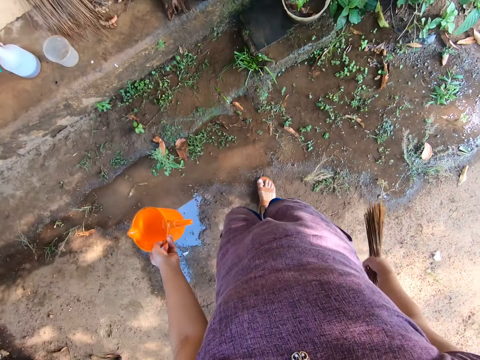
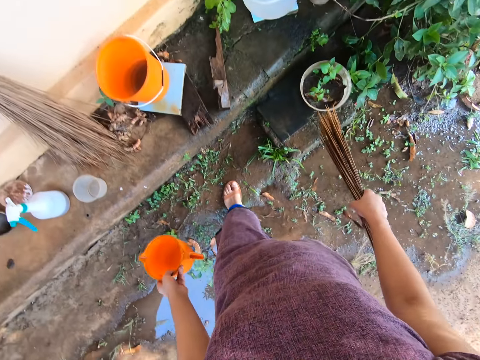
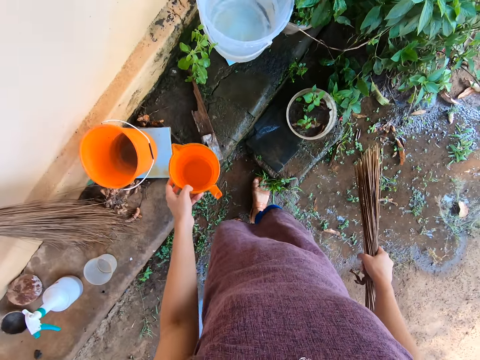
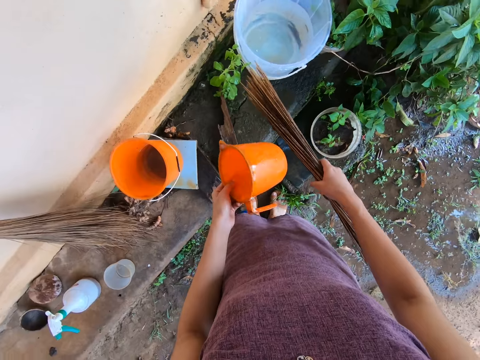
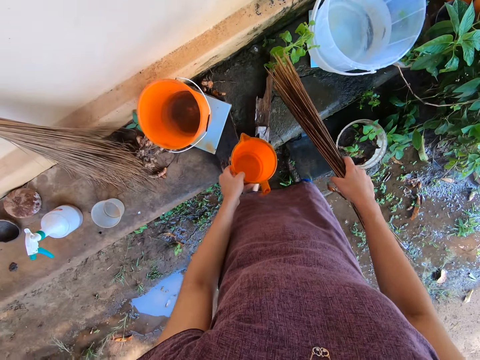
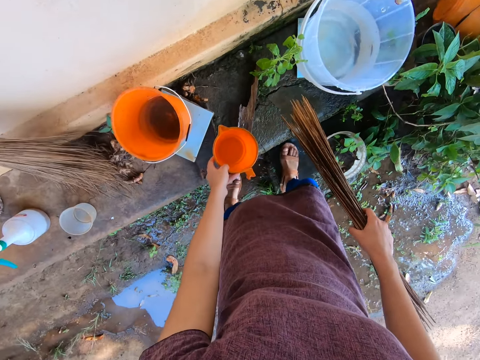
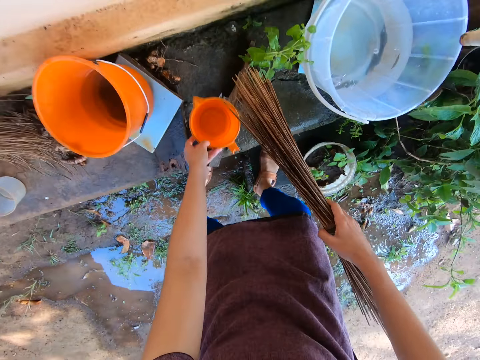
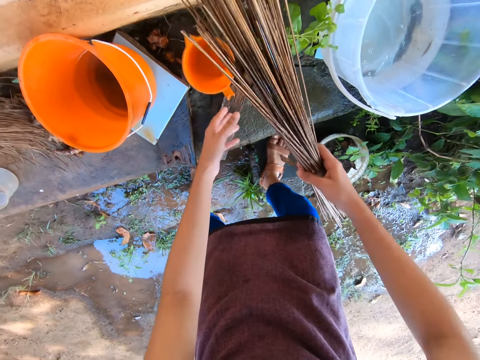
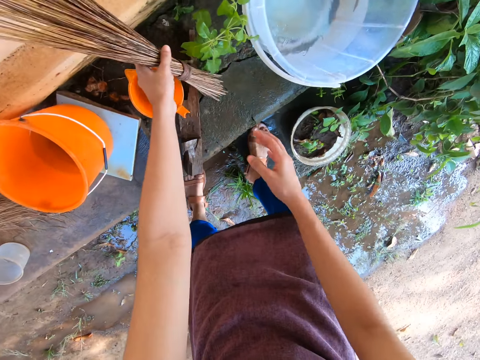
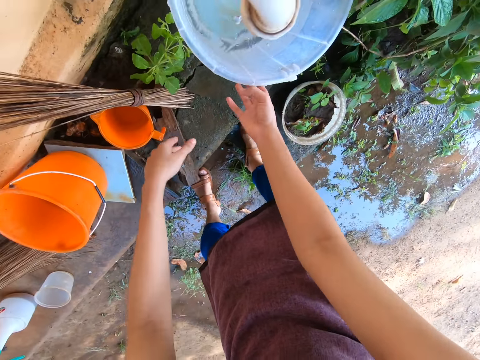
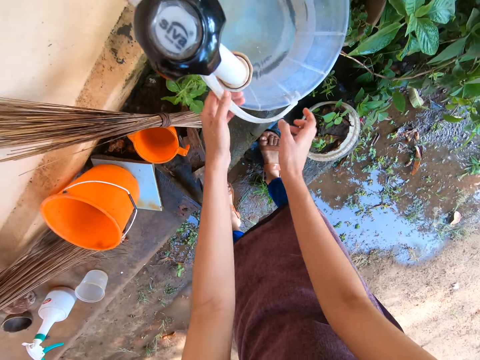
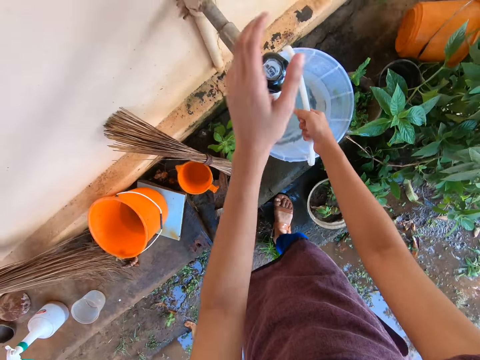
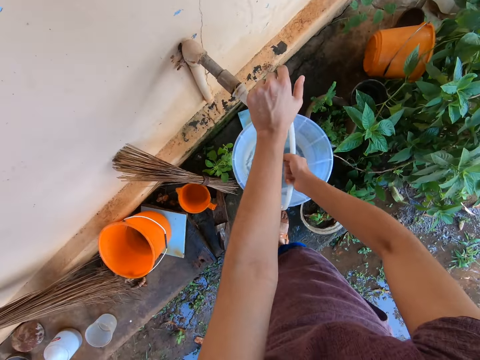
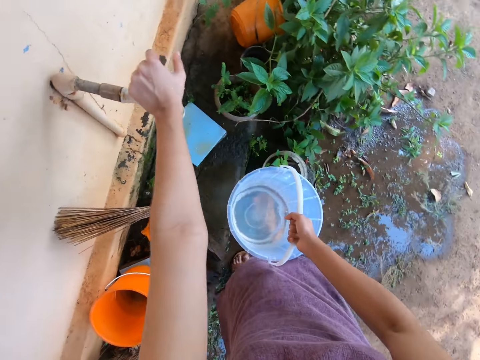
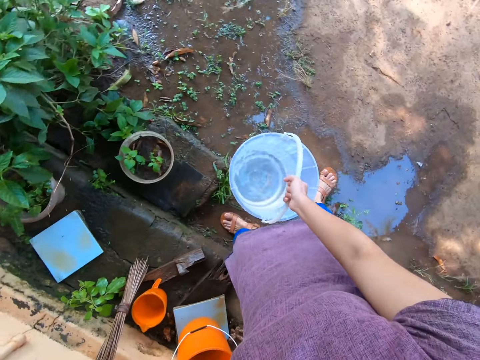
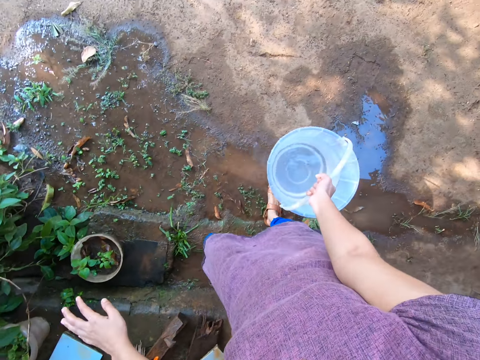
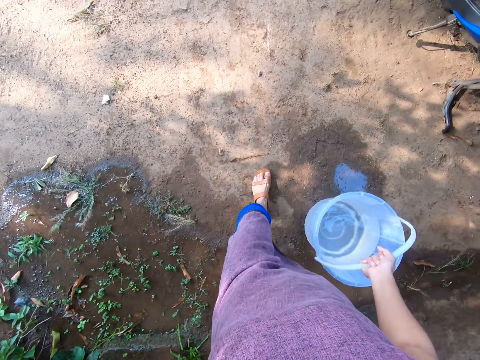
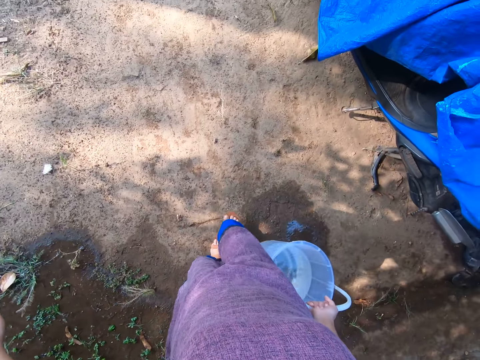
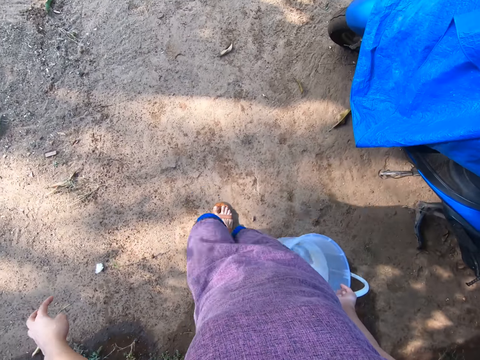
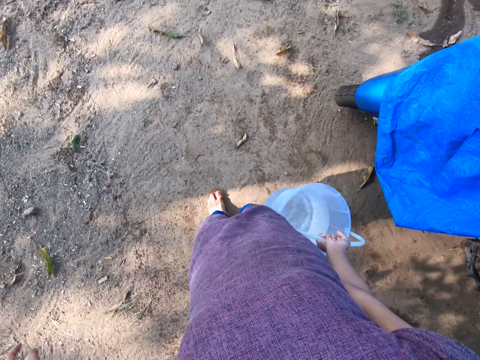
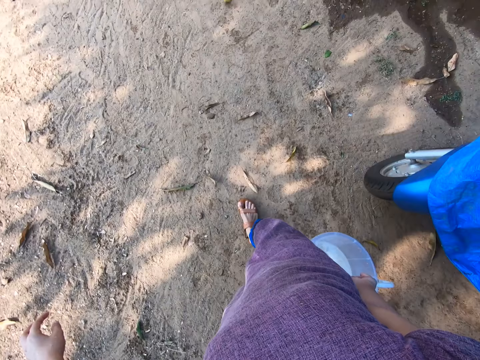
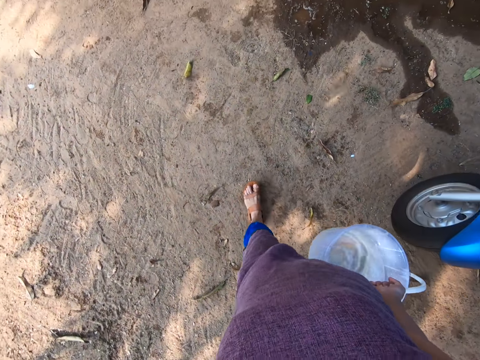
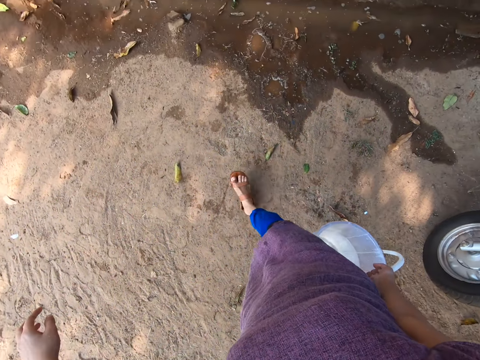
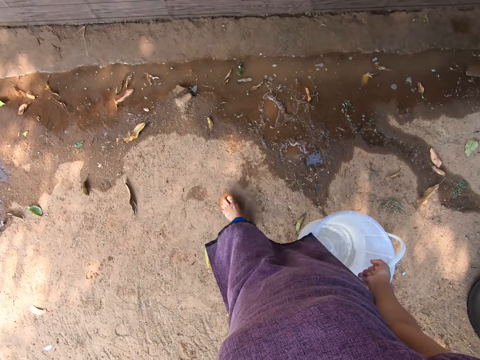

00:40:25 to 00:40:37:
The camera wearer drops the cup on a pavement with her left hand. She passes the broom to her left hand. She places the broom against a wall with her left hand. She lifts the handle of the bucket with her right hand. She holds the handle of the bucket with her left hand. She places her left hand on the tap knob. She lifts the bucket from the stone with her right hand. She carries the bucket. She walks around.

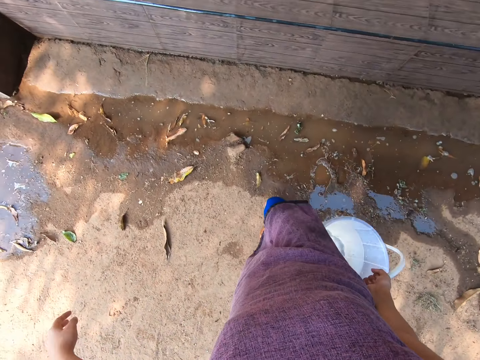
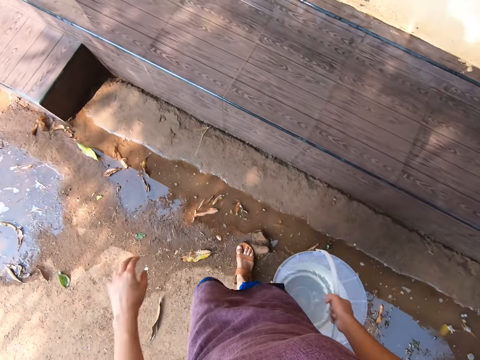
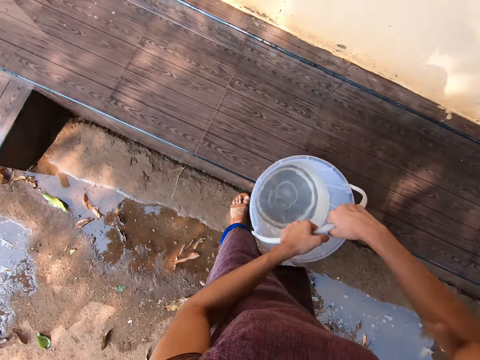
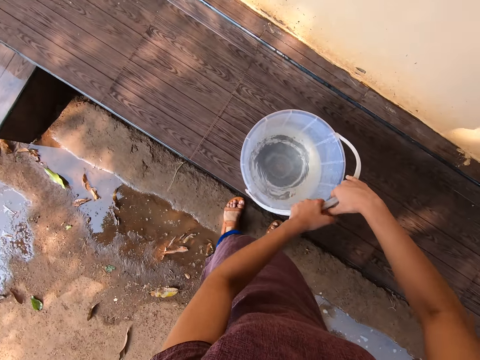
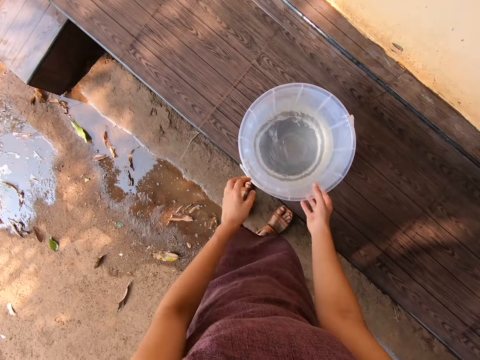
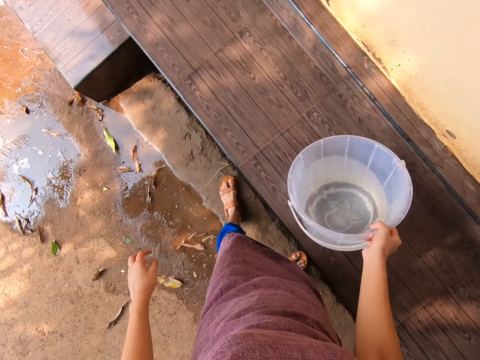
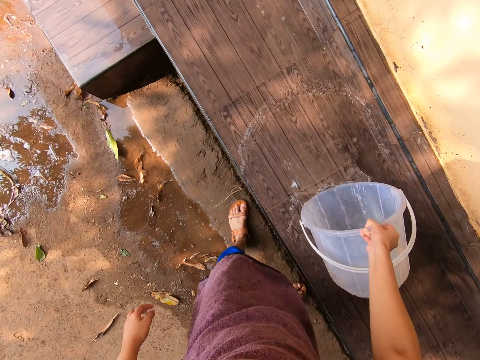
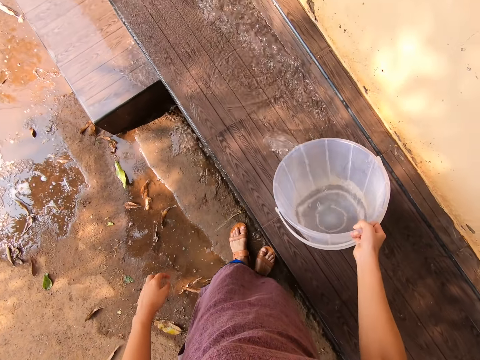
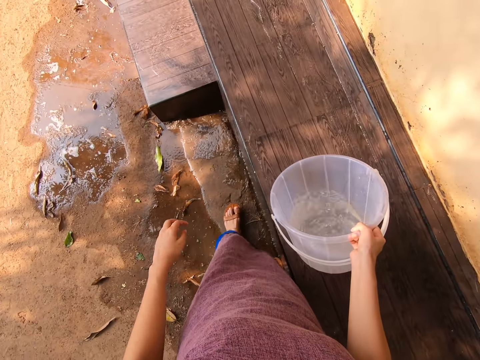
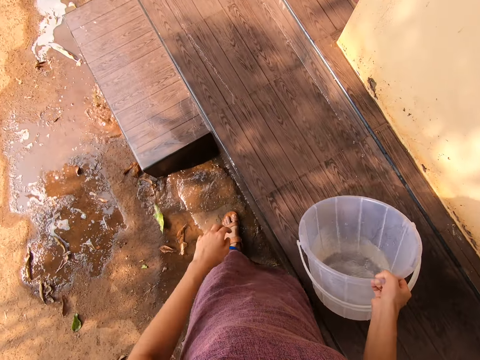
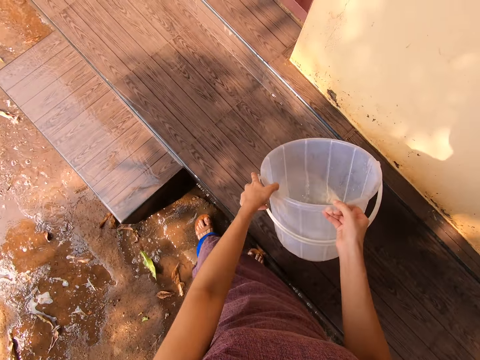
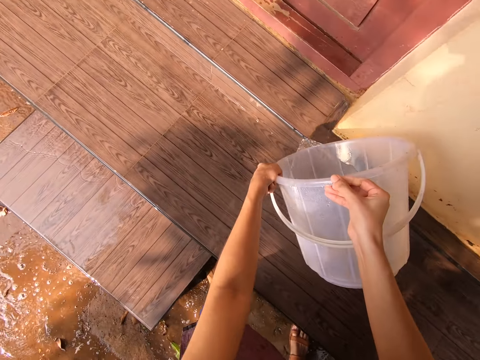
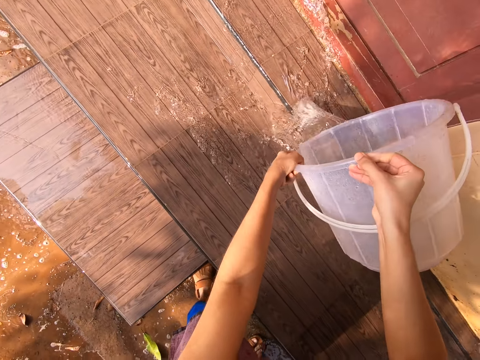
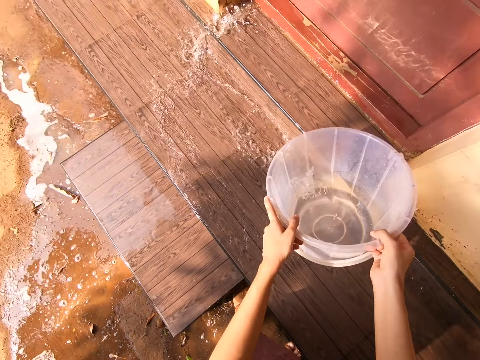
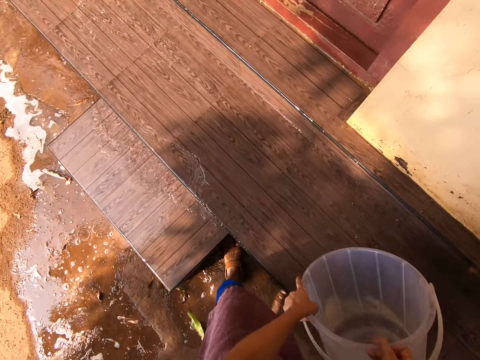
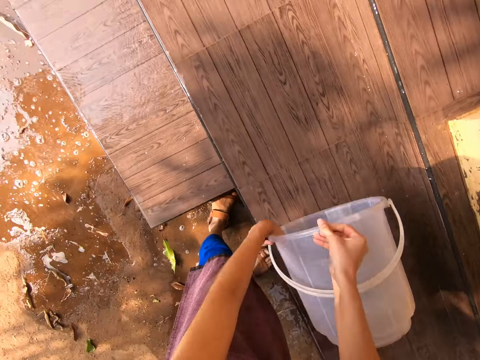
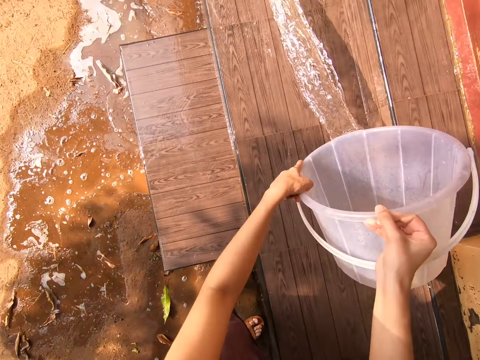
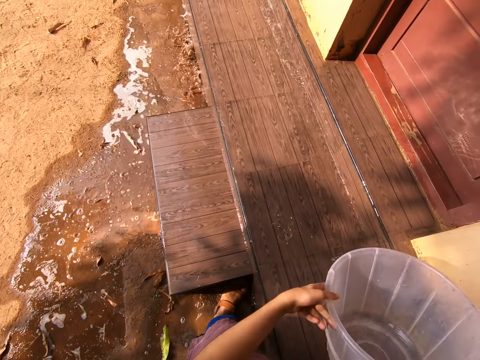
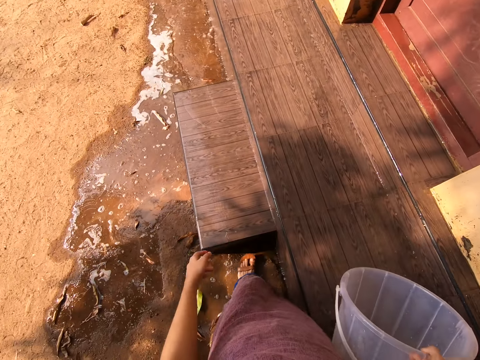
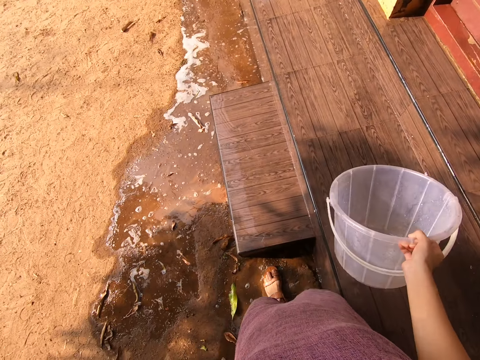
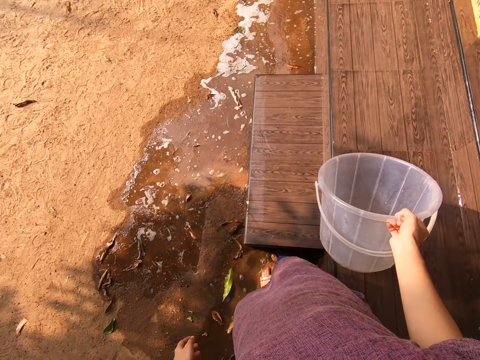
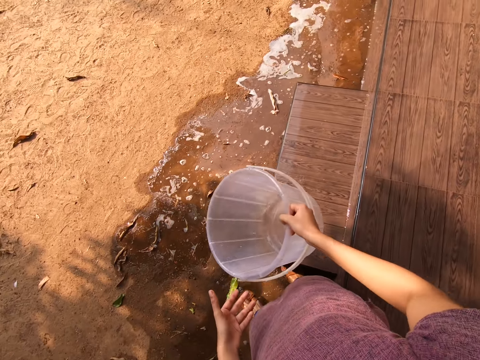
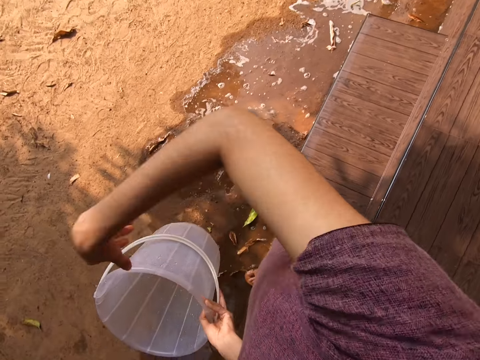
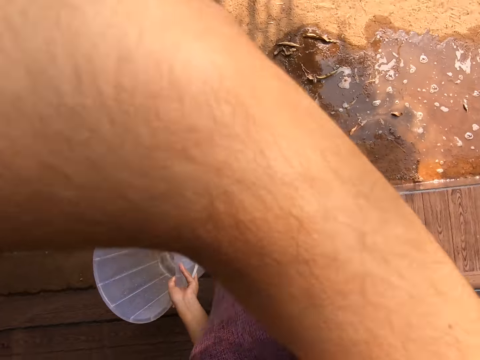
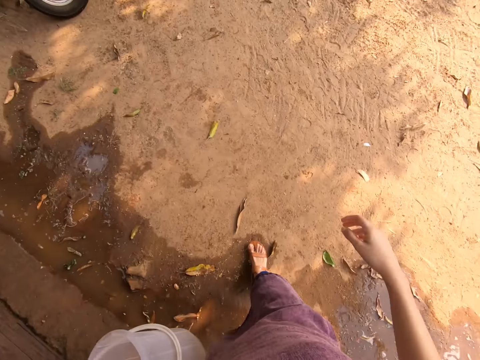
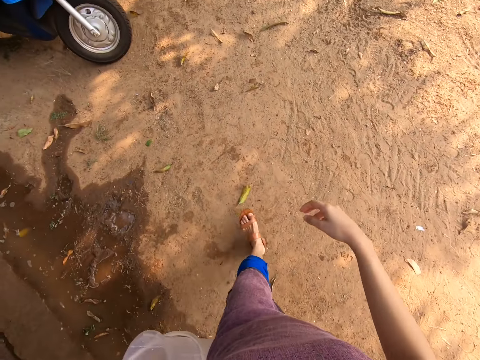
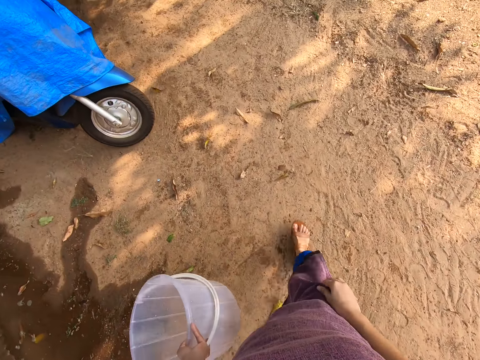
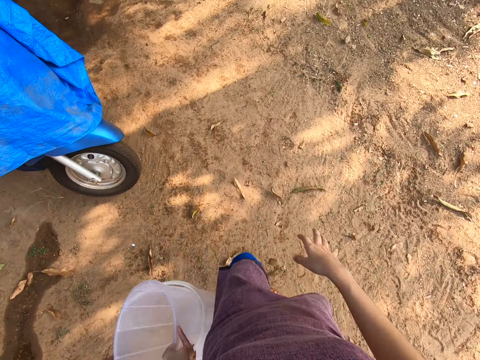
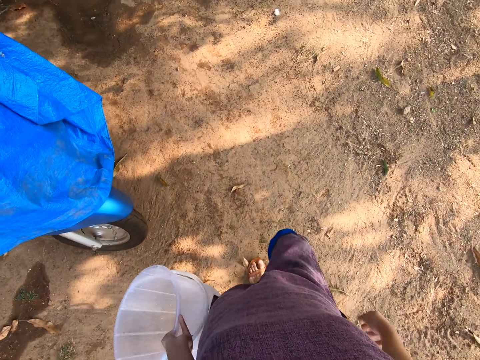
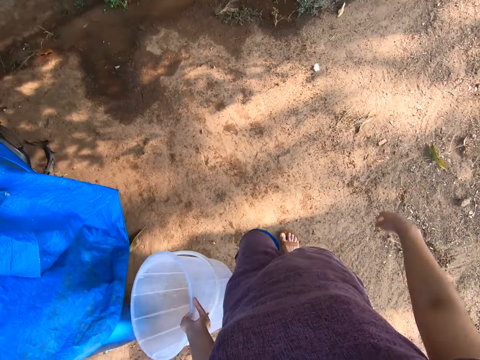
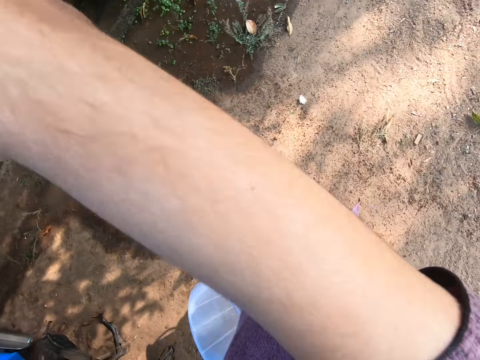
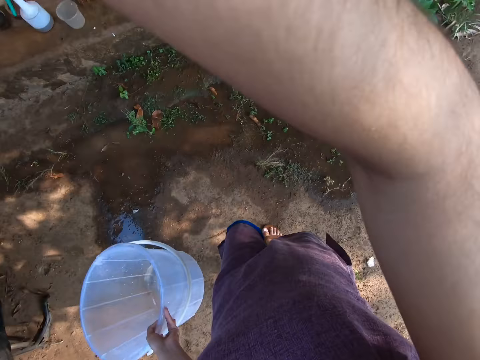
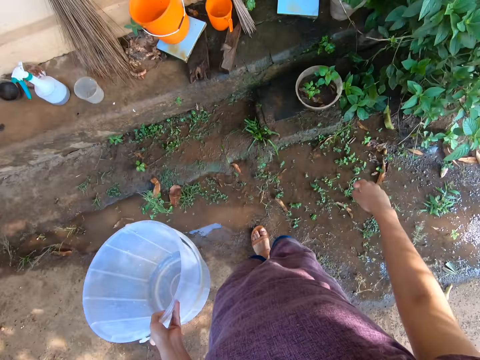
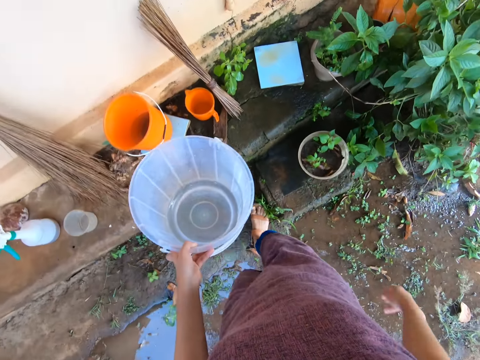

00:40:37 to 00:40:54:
The camera wearer drops the bucket on the staircase floor with both hands. She tilts the bucket towards the staircase floor with her right hand. She pours water on the staircase floor from the bucket in her right hand. She pours water on the staircase floor from the bucket in both hands. She holds the bucket with her right hand. She moves the bucket from her right hand to her left hand. She moves her right hand towards her head. She walks on the ground. She moves her right hand towards her head.
